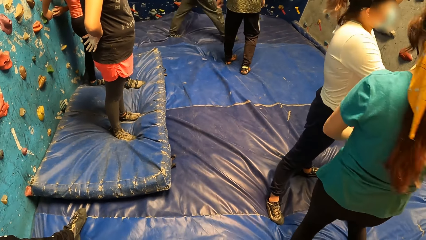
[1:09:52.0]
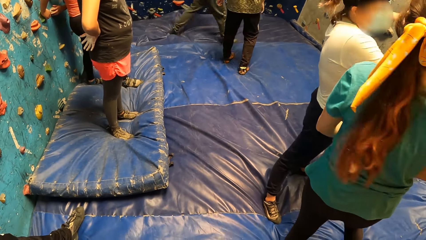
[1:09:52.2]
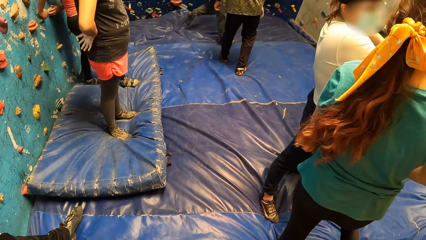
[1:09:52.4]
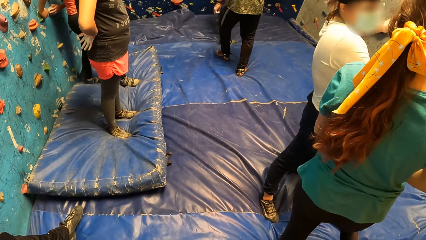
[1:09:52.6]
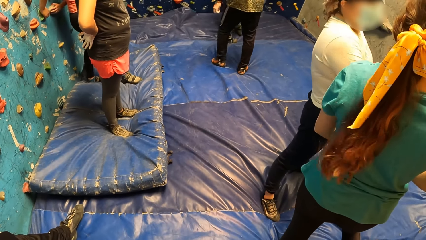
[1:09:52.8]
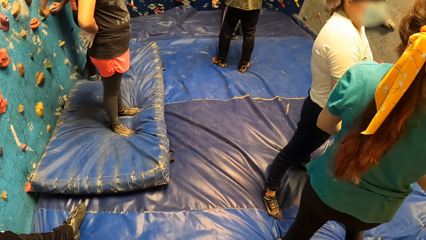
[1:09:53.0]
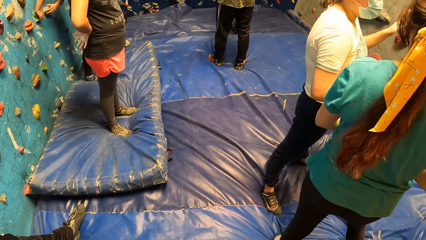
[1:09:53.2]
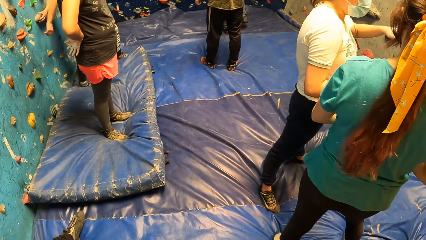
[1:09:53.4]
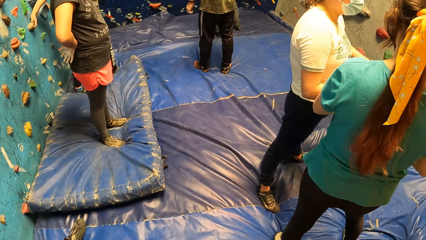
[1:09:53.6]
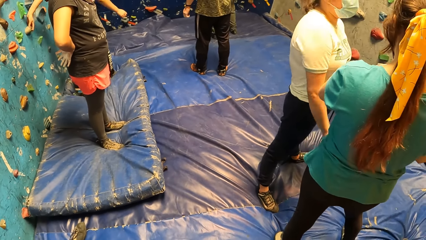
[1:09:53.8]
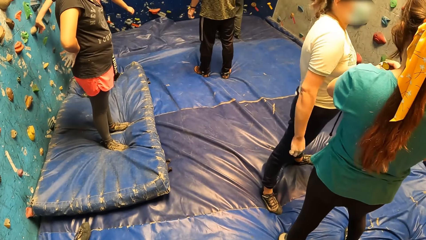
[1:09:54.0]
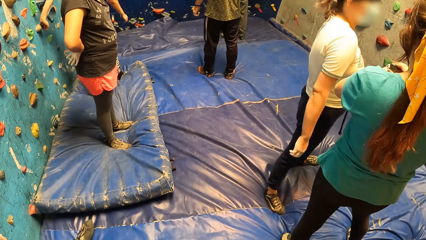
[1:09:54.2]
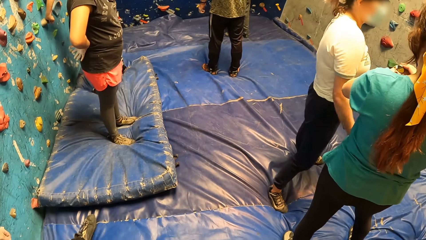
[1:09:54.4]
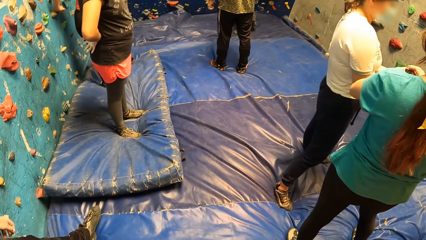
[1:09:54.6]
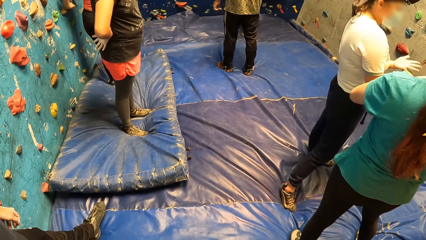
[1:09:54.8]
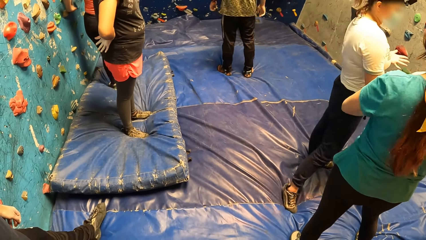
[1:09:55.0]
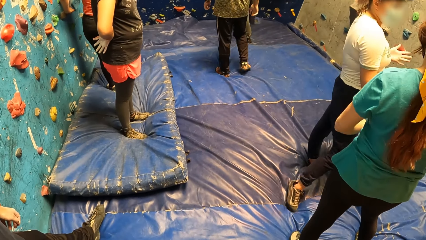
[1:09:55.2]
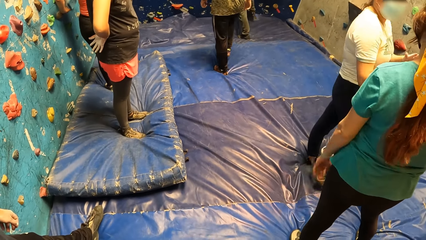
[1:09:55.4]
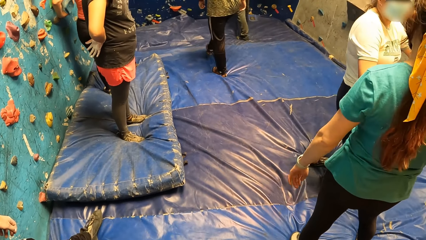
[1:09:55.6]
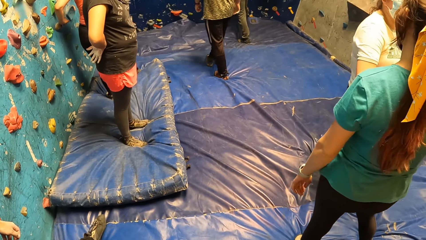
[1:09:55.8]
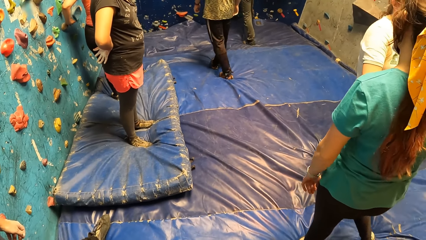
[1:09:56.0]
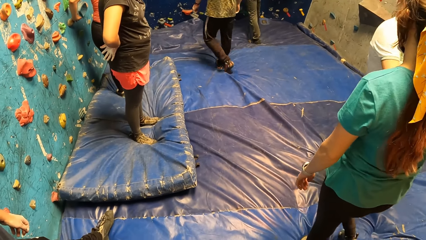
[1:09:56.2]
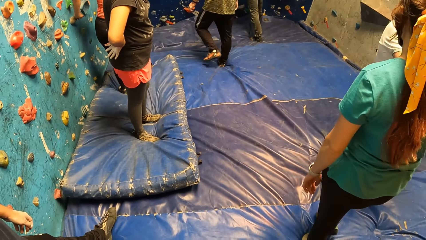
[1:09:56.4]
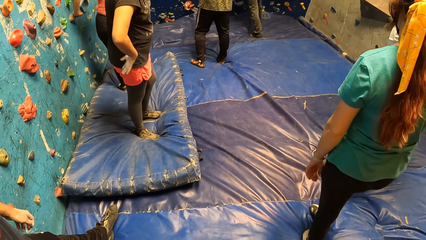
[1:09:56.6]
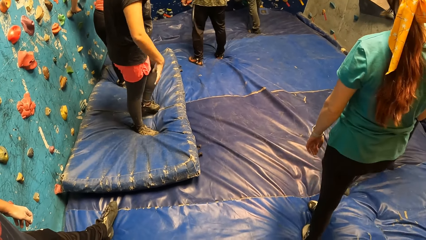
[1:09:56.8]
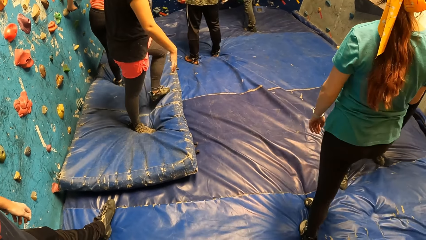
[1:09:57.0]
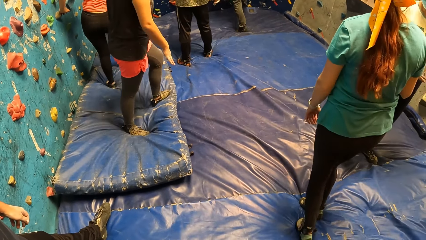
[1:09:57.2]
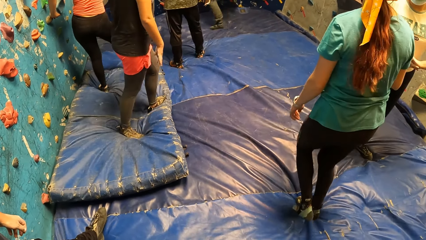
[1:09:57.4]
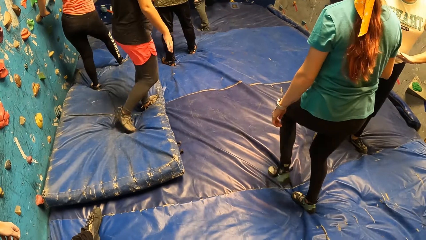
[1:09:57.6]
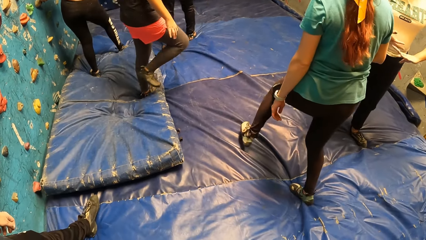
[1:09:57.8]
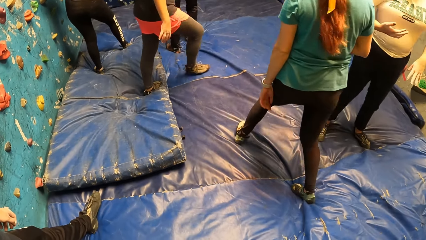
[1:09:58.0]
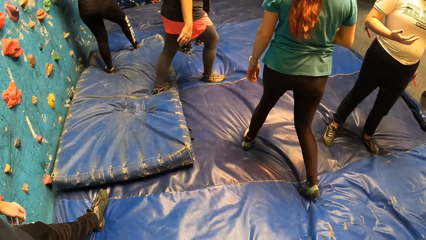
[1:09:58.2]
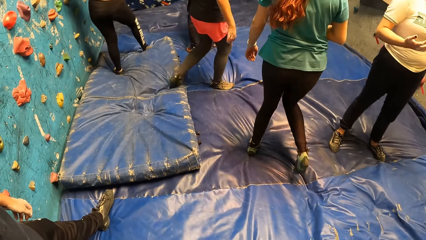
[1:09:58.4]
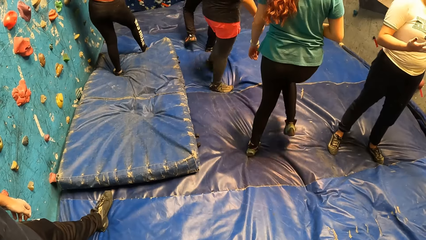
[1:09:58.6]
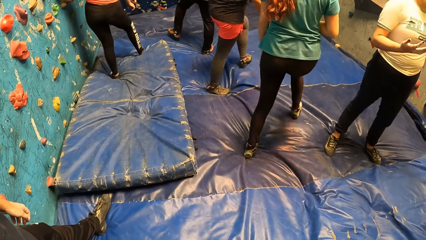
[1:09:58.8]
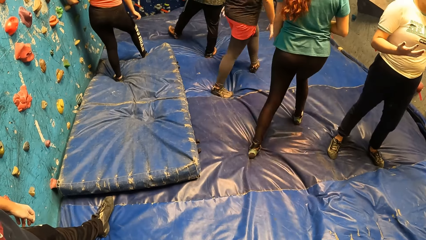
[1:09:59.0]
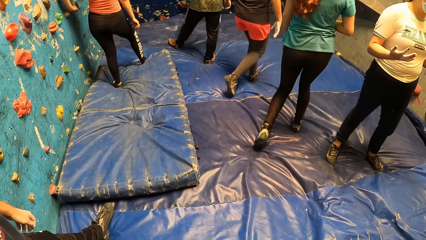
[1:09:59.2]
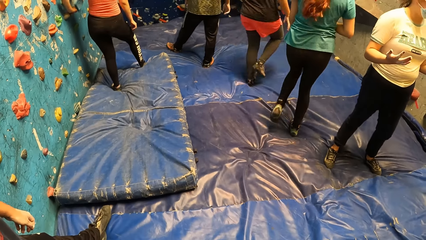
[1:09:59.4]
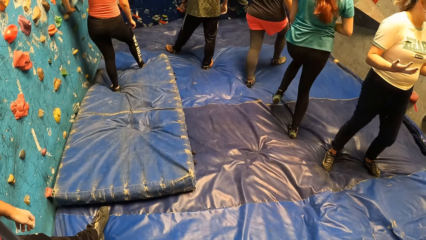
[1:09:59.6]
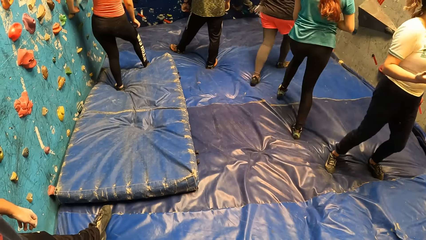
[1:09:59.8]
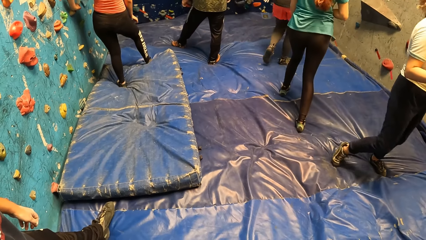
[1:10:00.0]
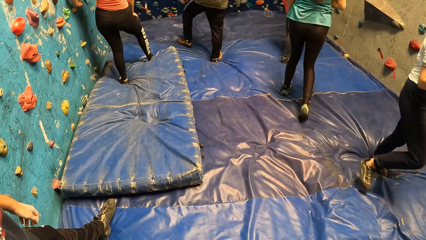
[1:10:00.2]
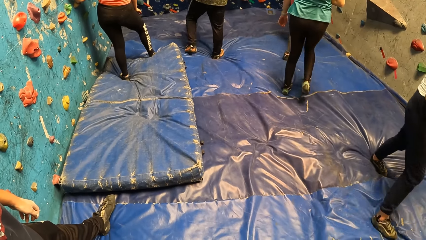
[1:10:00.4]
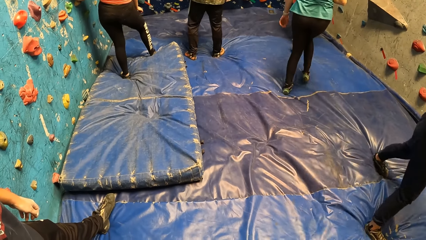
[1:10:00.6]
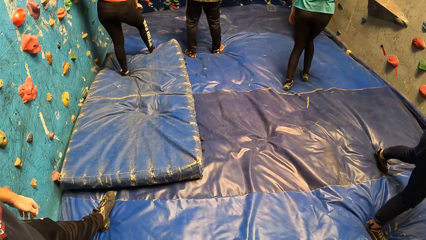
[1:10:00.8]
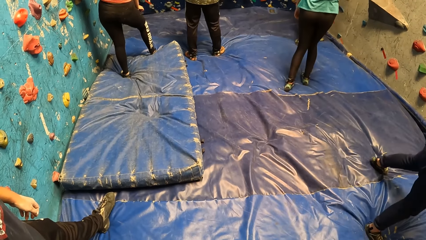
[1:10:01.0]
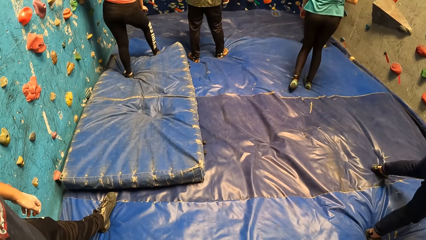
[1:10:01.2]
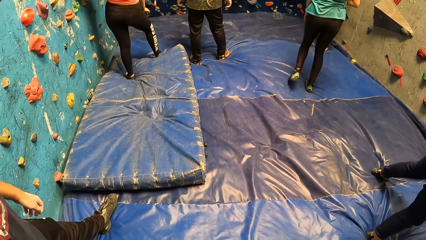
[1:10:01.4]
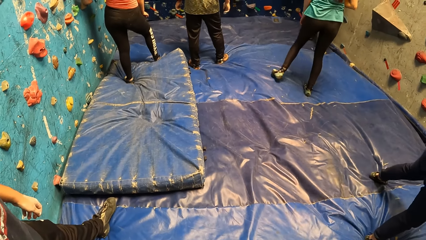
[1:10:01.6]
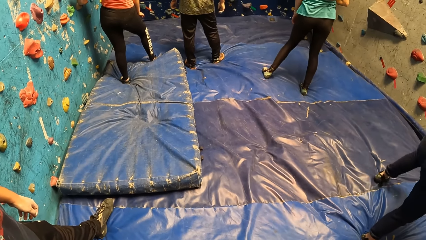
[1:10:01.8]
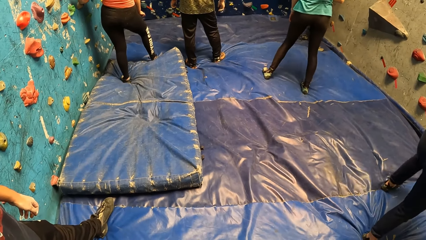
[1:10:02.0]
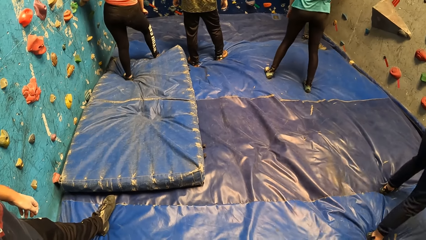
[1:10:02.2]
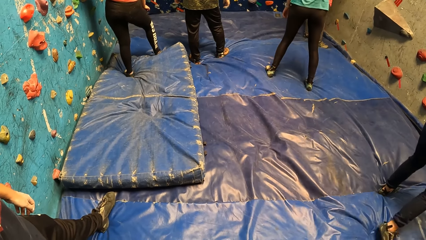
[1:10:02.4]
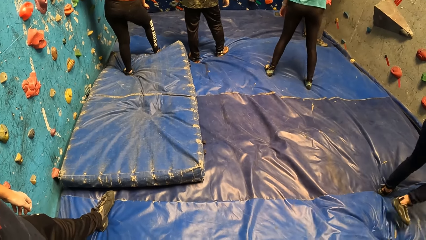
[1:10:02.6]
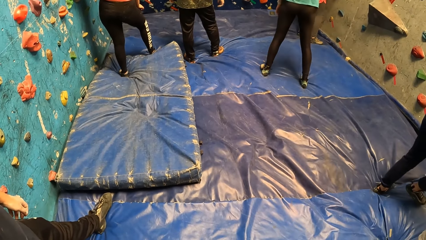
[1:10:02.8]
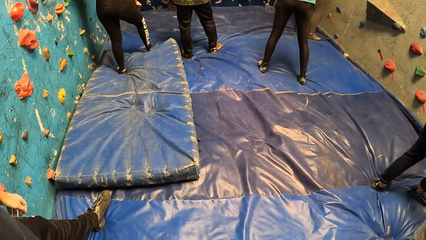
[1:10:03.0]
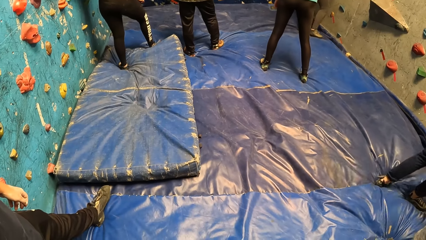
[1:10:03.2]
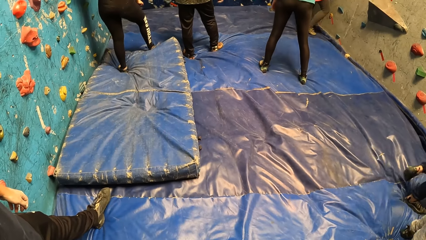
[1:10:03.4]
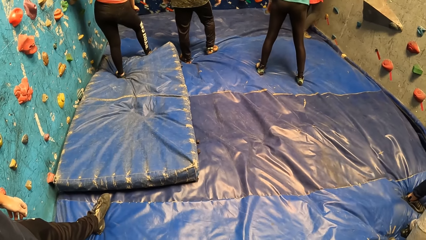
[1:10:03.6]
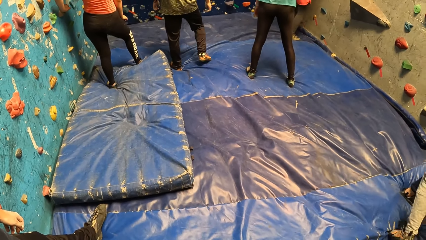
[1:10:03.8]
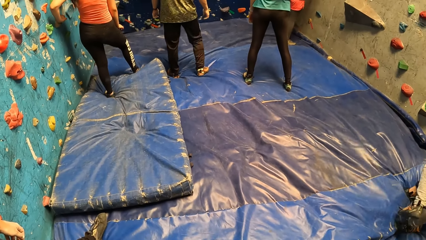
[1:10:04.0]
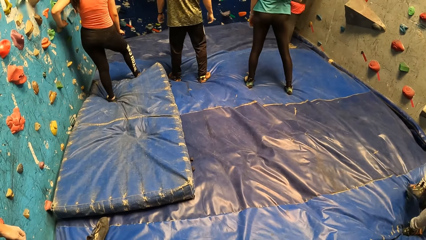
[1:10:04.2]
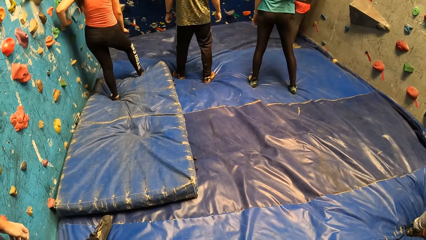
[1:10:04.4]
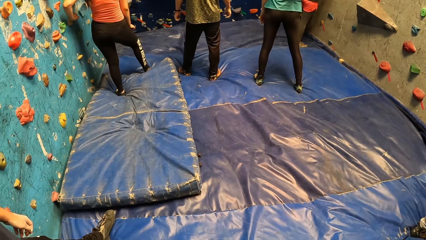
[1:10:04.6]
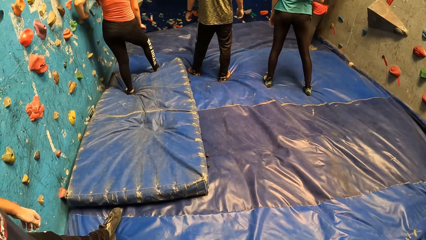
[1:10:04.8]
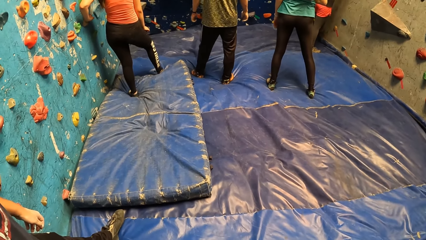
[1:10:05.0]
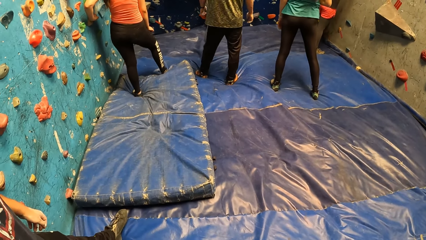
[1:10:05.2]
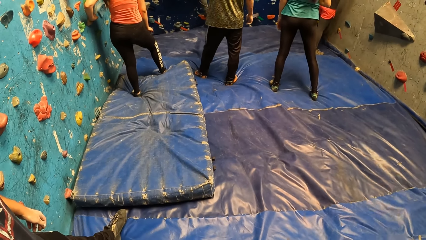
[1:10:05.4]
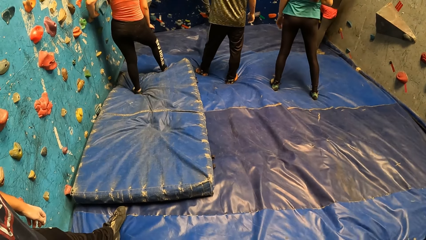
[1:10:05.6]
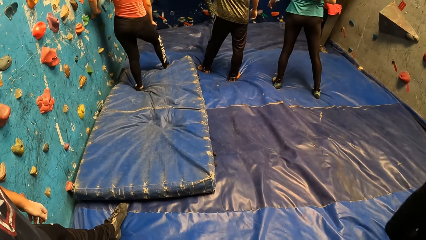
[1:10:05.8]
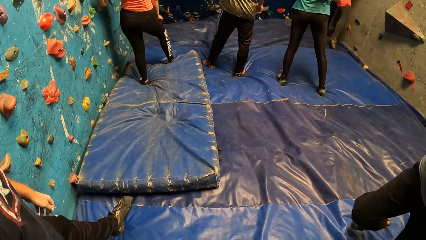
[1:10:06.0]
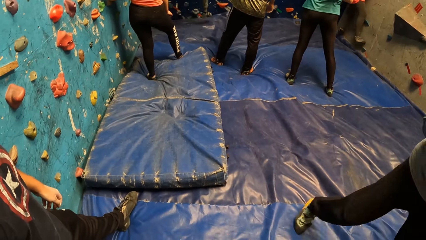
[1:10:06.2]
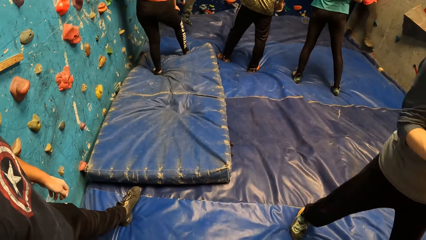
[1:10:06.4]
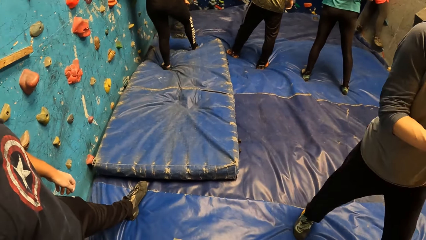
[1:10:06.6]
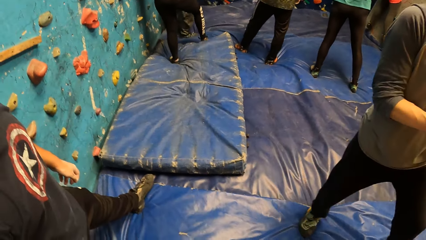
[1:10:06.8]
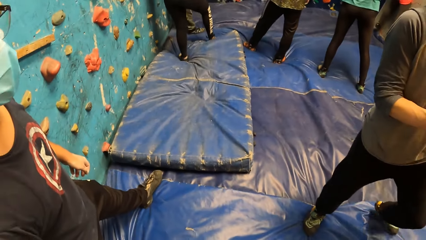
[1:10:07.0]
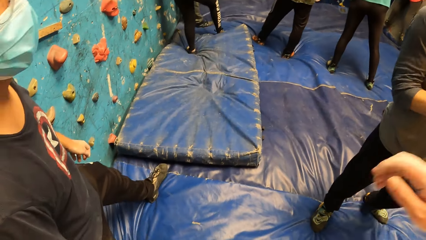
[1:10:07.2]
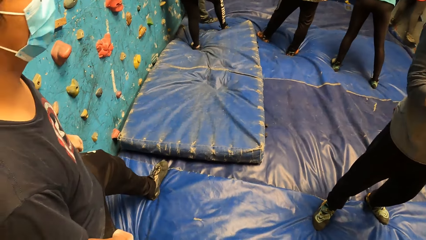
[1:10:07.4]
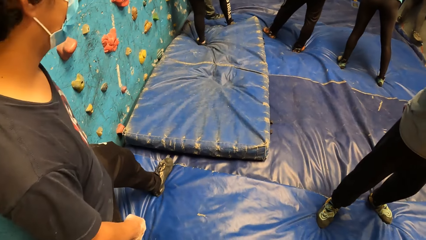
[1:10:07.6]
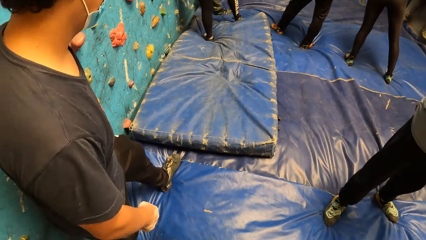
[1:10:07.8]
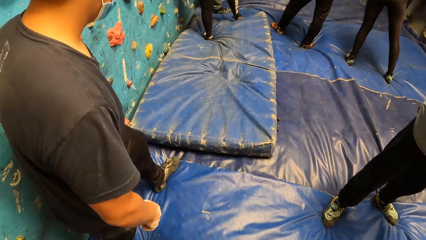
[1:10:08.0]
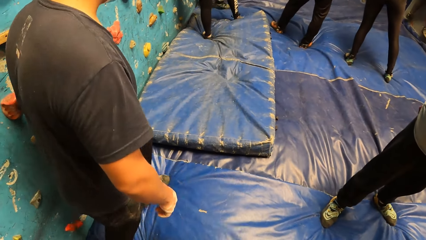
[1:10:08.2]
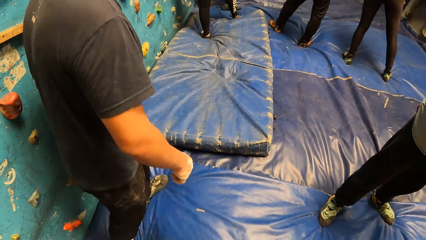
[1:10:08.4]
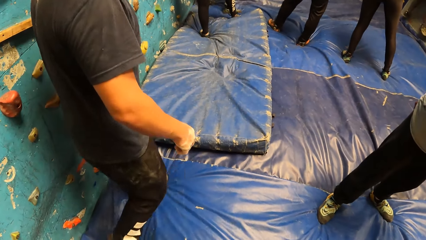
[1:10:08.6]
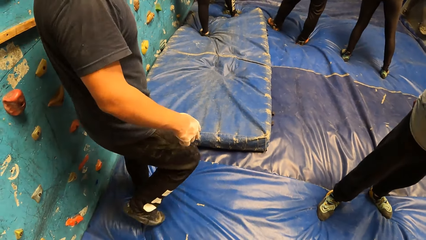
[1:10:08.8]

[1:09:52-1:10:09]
A man interacts with another man. A woman moves around. Another woman moves around.
